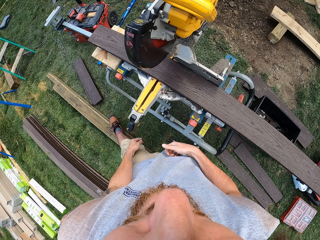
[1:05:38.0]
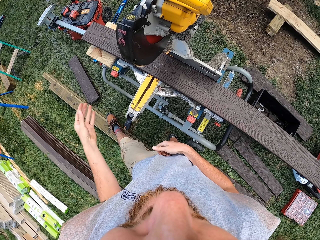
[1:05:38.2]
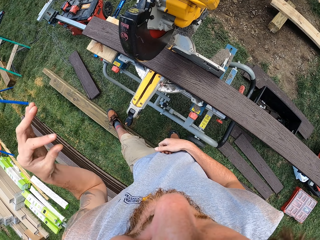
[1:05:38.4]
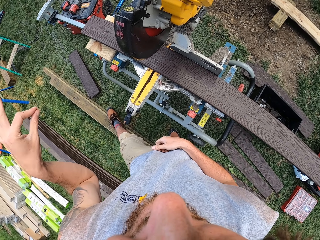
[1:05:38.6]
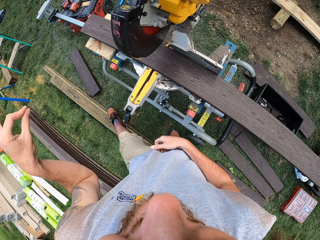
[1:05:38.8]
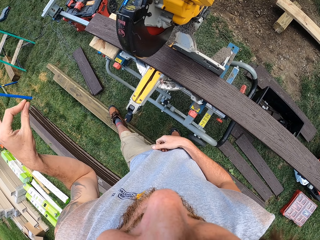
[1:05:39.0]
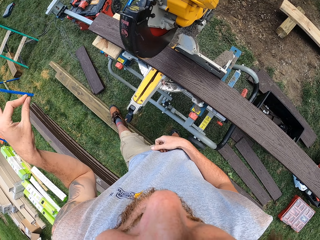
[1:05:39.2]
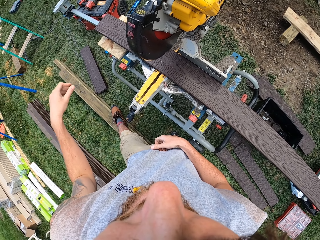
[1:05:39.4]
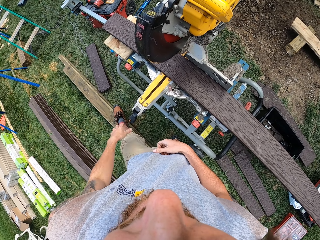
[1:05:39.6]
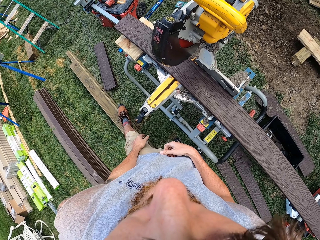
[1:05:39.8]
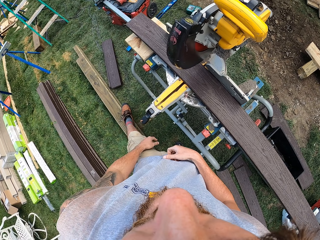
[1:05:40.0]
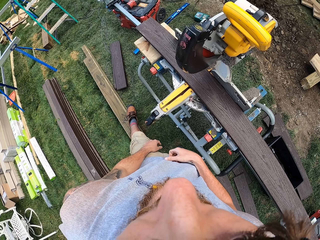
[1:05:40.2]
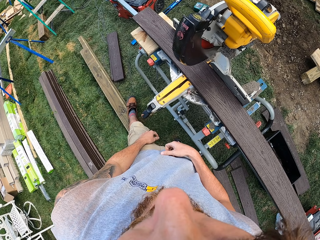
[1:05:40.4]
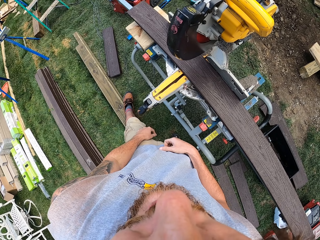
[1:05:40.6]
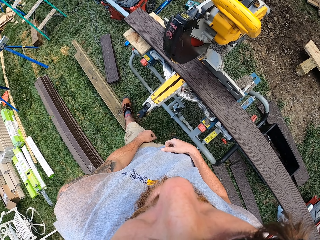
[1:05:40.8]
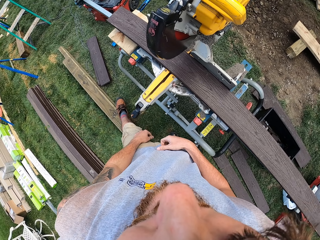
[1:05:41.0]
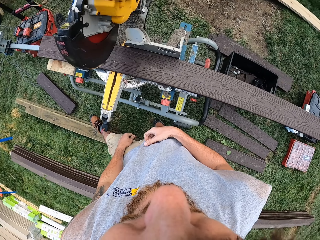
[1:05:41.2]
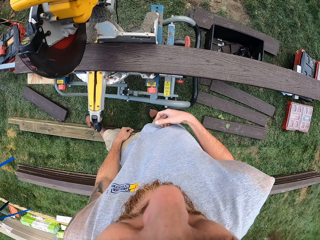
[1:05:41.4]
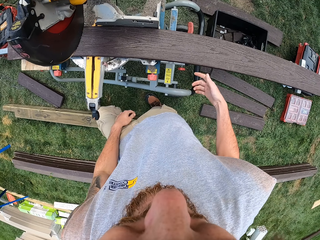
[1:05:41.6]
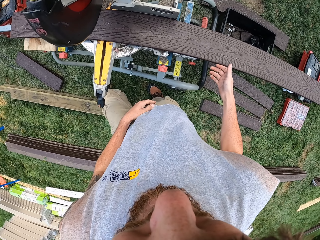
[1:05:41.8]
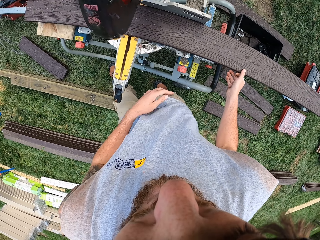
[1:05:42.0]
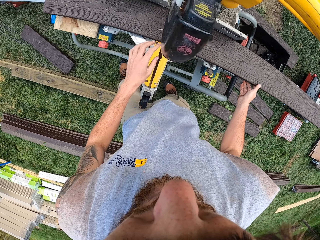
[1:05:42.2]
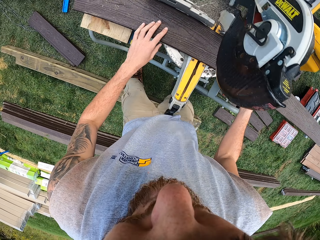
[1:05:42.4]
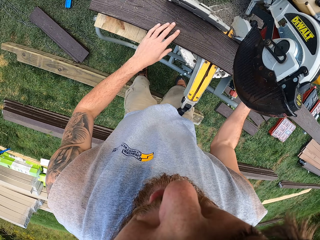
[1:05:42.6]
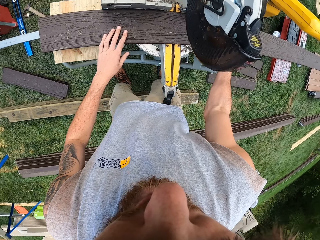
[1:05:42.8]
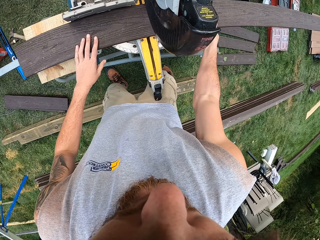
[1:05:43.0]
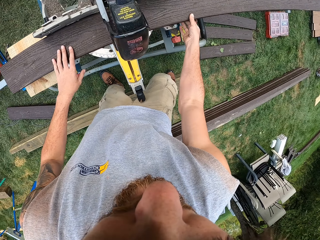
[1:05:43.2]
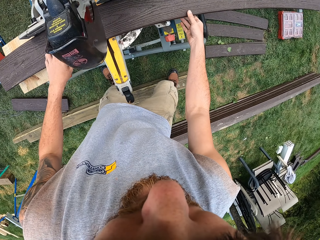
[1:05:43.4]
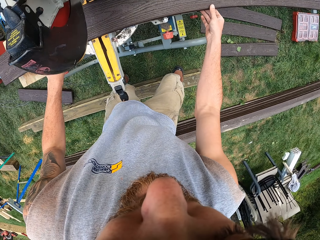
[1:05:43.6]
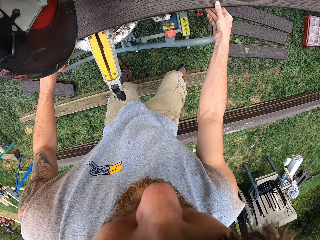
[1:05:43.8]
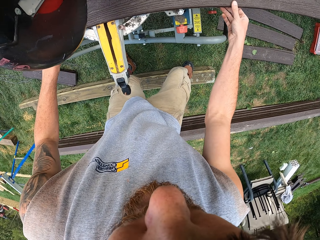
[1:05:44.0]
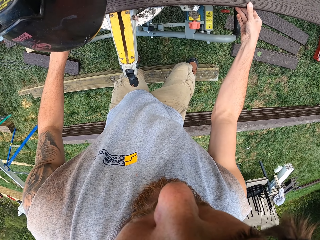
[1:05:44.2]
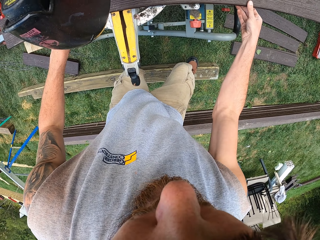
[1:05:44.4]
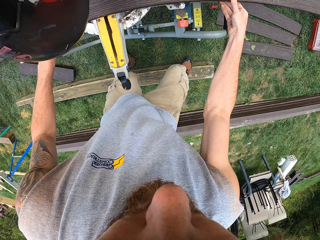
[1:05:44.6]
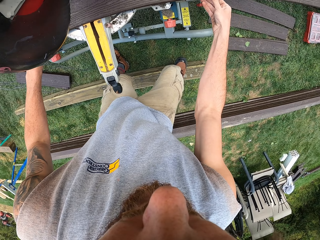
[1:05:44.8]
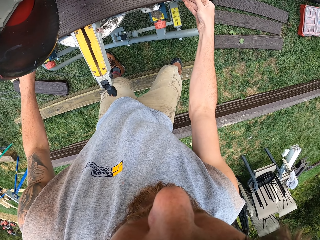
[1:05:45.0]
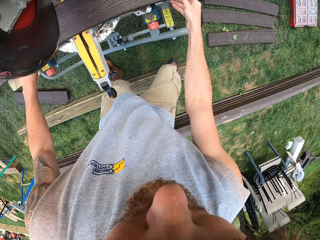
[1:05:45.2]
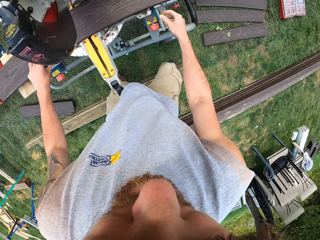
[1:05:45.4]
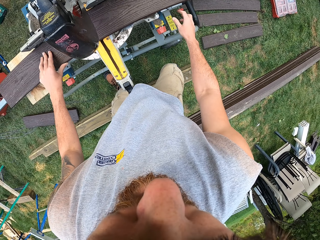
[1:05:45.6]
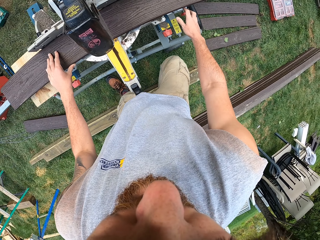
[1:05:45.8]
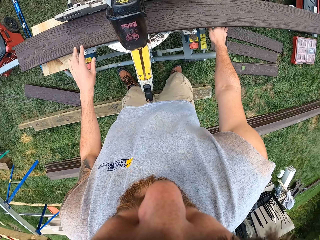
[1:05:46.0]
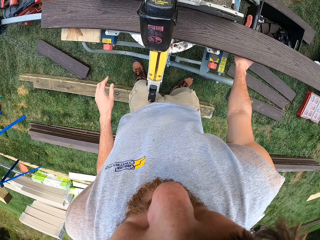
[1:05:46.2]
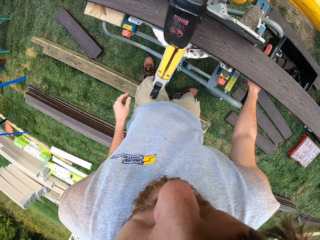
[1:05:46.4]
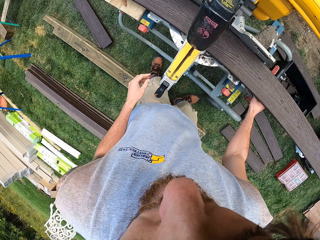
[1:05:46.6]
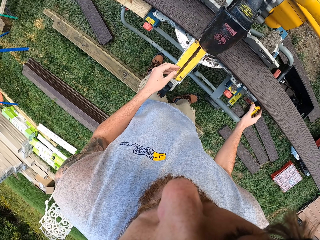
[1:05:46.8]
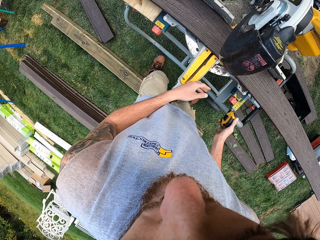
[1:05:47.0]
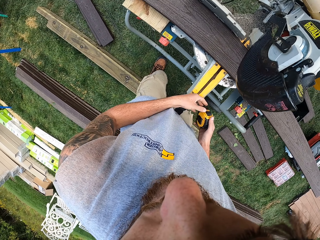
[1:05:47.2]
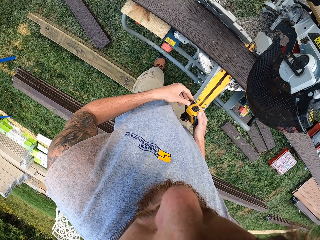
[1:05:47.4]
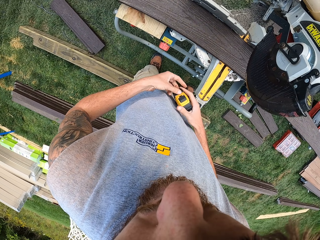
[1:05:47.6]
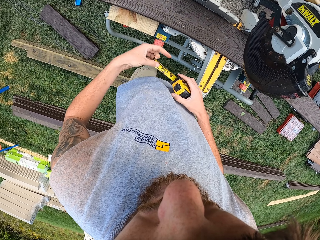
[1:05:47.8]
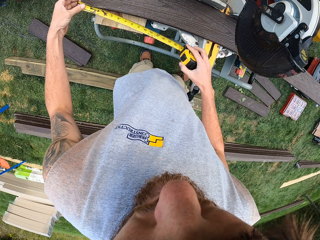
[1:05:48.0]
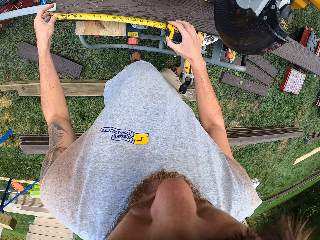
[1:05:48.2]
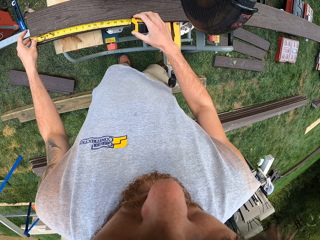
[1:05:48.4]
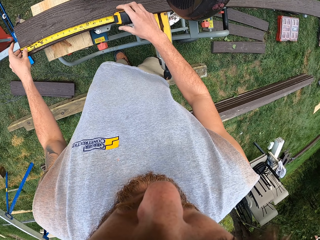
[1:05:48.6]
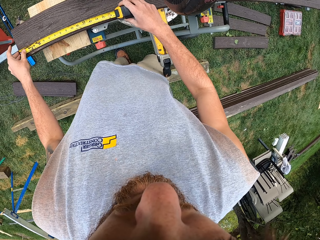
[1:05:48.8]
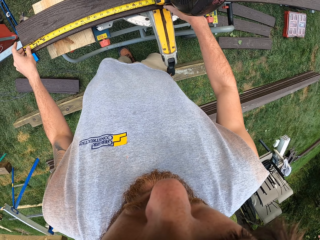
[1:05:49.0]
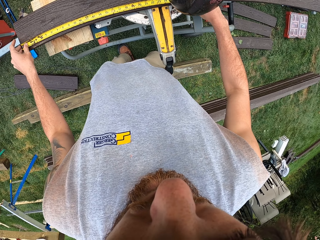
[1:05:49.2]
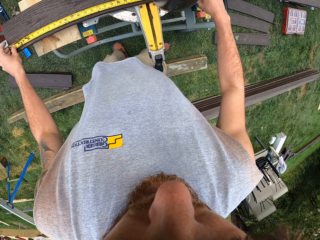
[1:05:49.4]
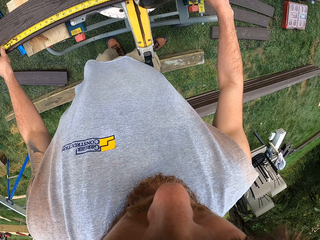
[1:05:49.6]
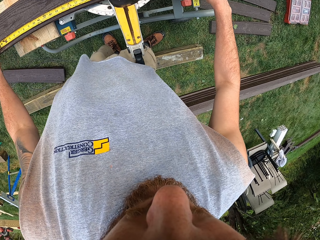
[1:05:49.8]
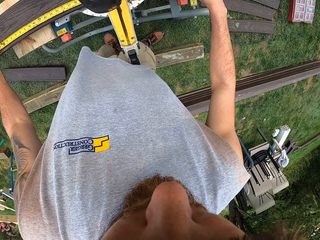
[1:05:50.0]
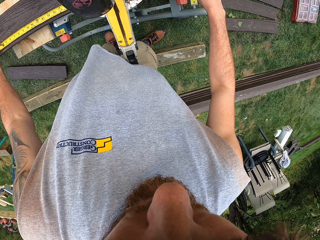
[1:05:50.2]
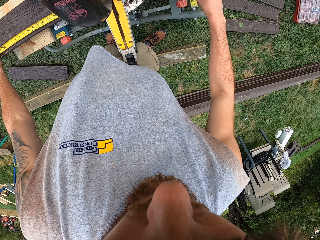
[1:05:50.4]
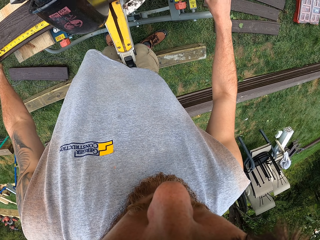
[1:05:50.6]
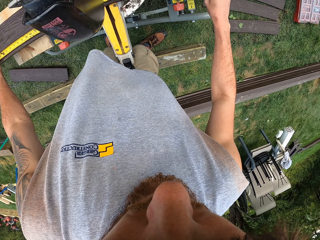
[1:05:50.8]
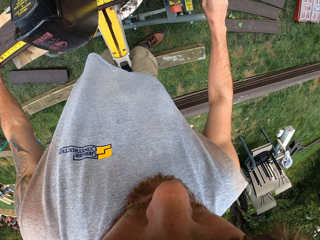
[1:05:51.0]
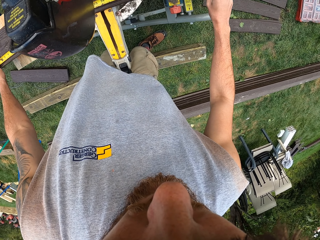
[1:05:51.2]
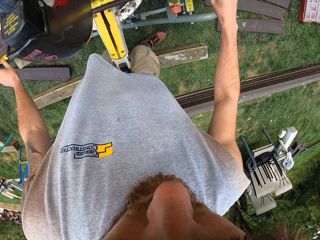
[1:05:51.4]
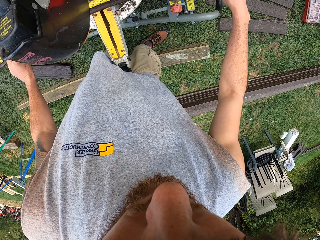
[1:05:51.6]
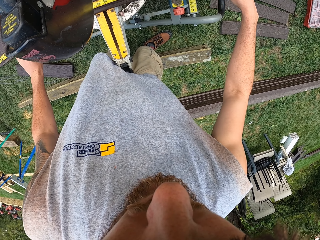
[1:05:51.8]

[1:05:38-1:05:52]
The camera wearer talks with hand gestures. They touch the wood. They adjust the wood. They pick up the tape measure. They adjust the tape measure. They roll out the tape measure. They measure the wood.

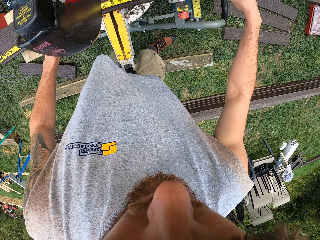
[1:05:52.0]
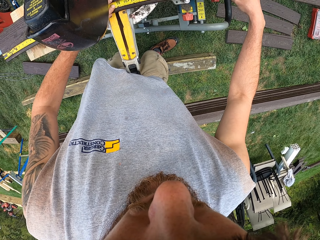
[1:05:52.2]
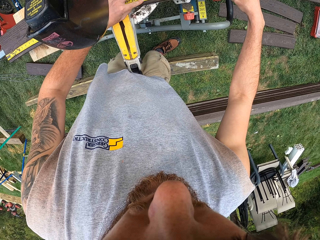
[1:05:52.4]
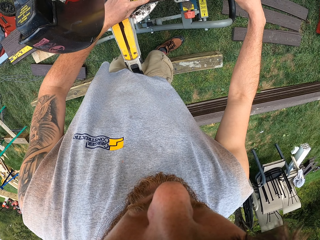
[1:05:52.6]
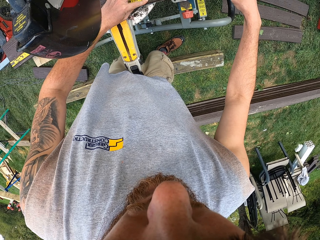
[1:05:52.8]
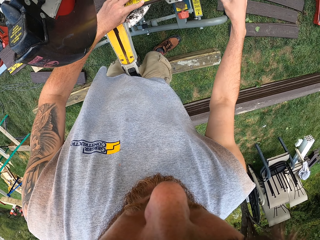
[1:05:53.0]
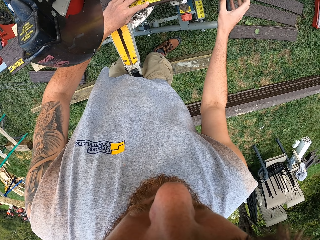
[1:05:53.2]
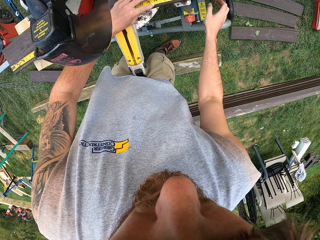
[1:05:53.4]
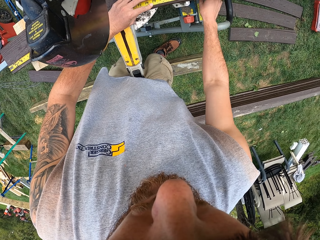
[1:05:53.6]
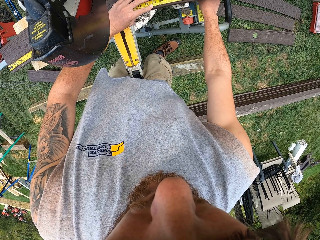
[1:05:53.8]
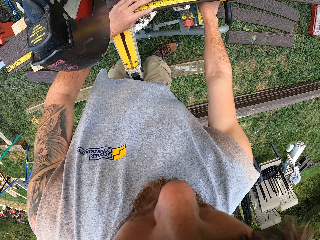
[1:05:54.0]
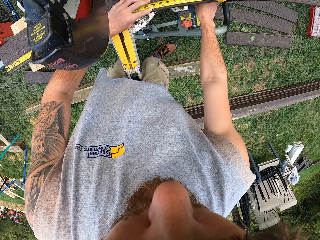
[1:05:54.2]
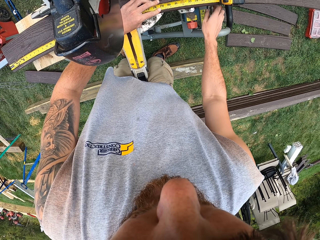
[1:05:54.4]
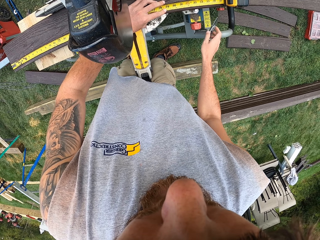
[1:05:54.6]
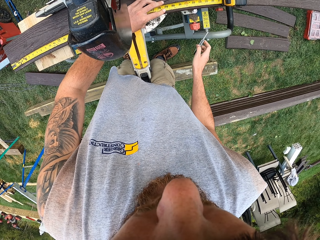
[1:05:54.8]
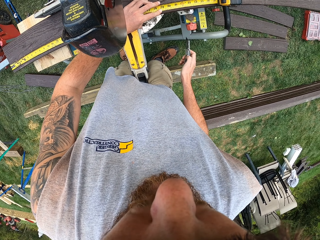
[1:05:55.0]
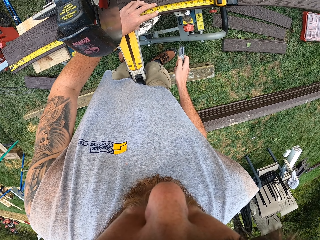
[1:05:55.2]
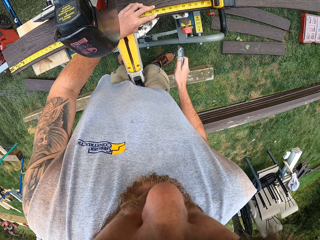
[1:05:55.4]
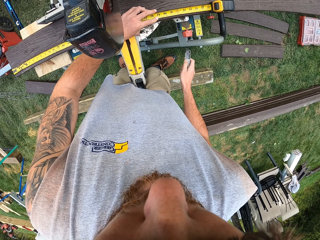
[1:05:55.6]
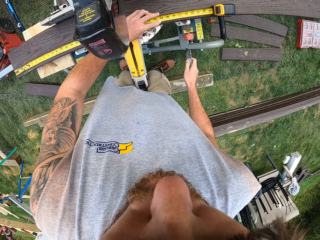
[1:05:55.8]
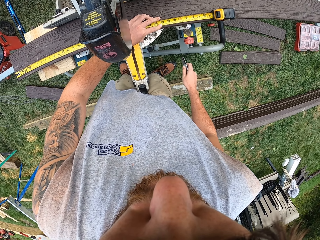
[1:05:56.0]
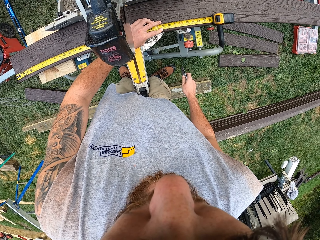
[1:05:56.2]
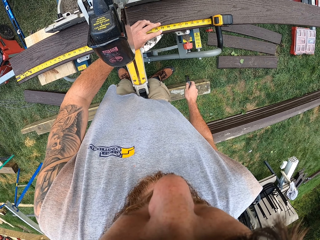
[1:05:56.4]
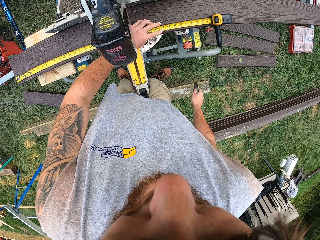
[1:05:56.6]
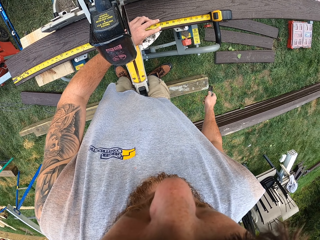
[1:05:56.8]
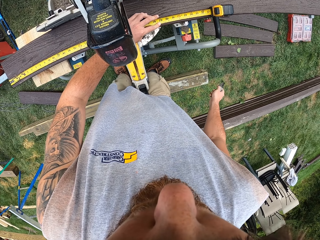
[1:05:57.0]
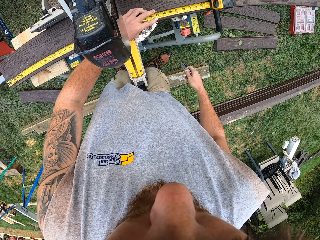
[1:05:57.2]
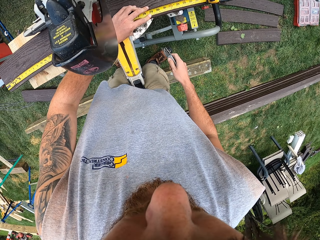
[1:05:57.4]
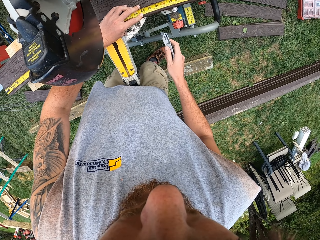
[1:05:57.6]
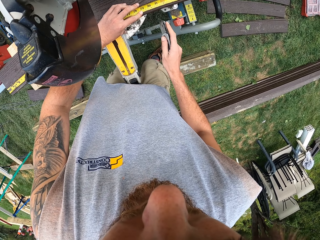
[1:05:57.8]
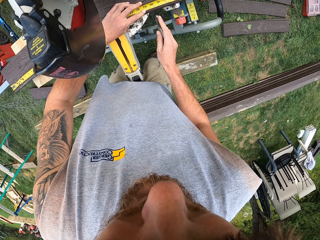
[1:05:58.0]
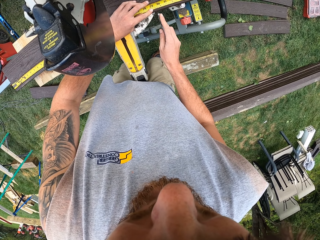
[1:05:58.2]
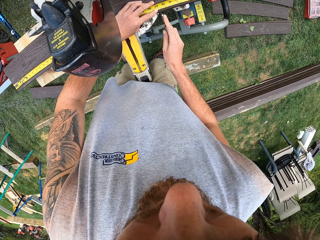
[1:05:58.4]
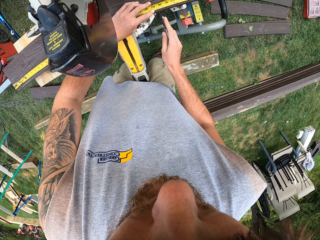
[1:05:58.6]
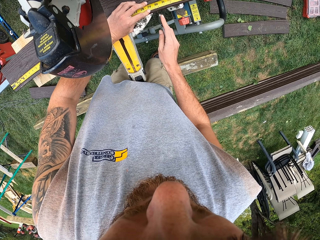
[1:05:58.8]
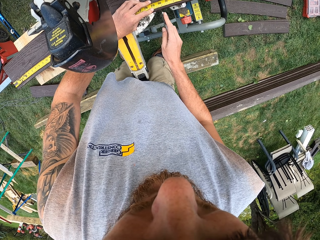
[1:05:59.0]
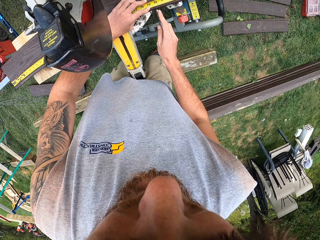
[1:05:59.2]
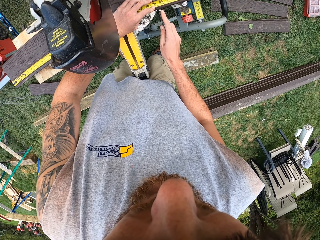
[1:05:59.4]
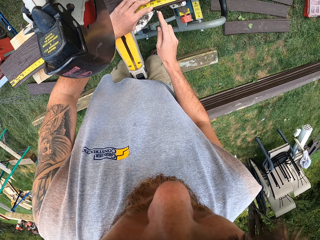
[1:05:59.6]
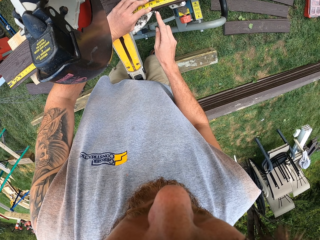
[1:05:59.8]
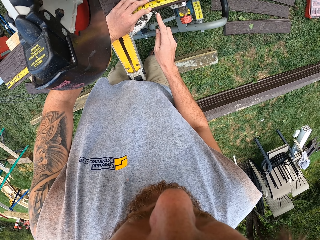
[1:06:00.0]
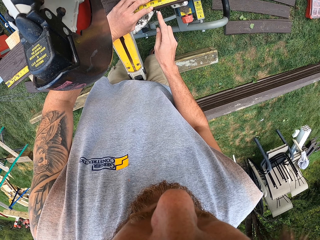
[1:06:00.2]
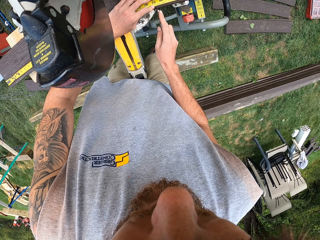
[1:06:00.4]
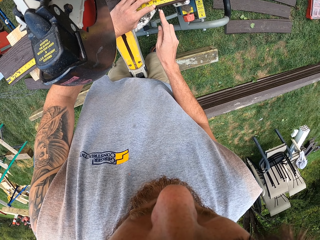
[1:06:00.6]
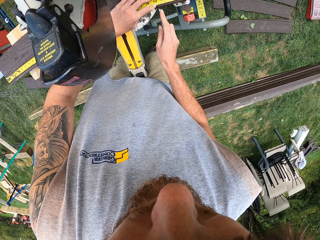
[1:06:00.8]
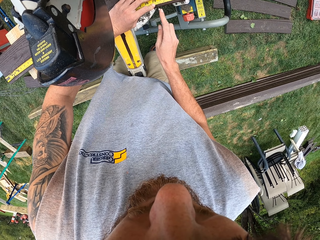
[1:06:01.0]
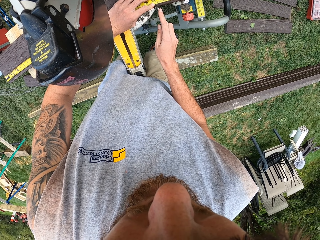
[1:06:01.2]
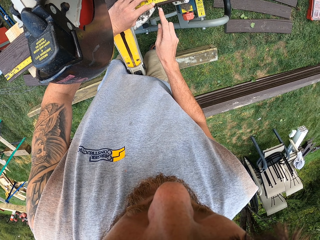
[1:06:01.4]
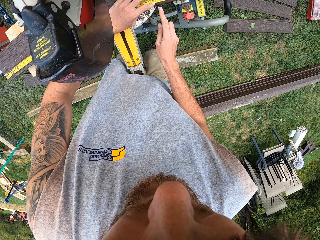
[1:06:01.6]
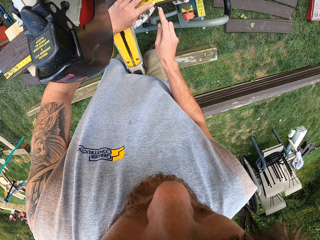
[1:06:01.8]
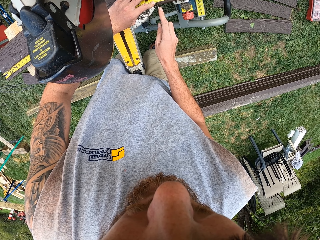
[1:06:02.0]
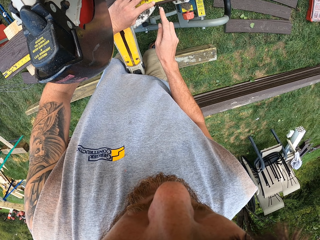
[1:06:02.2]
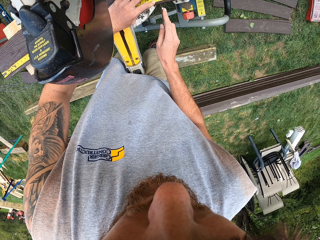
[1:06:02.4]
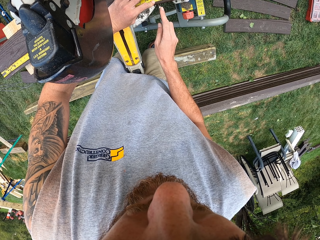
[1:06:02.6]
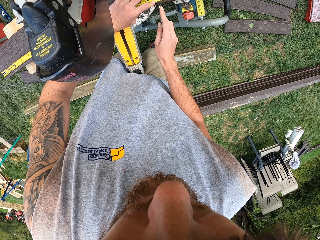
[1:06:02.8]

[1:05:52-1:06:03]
The camera wearer measures the wood. They pick up the marking gauge. They mark the wood.
